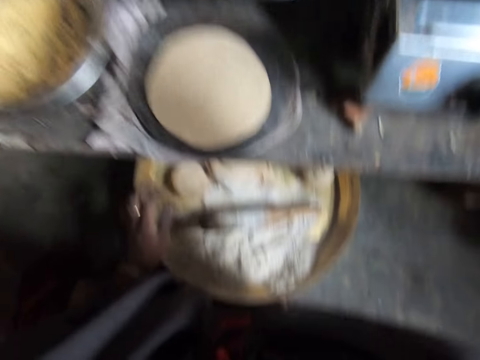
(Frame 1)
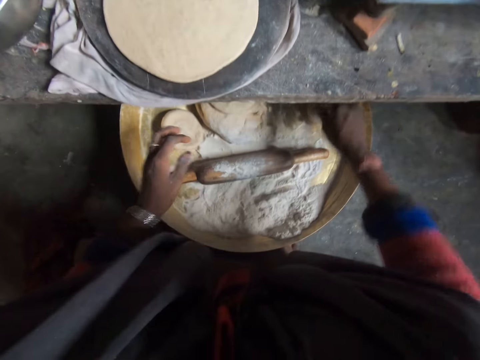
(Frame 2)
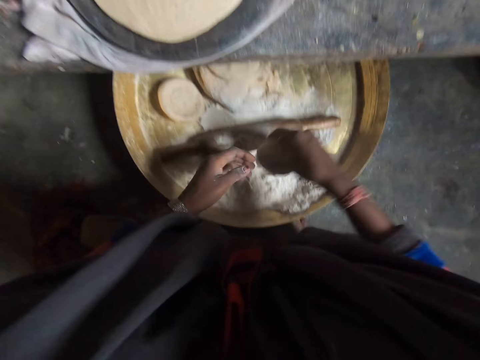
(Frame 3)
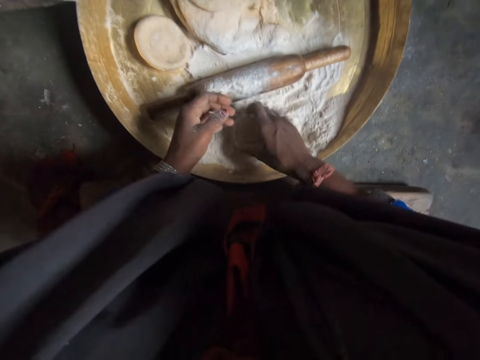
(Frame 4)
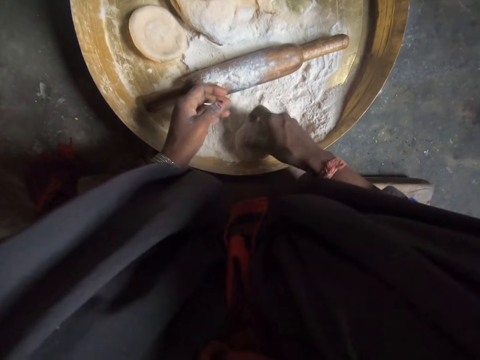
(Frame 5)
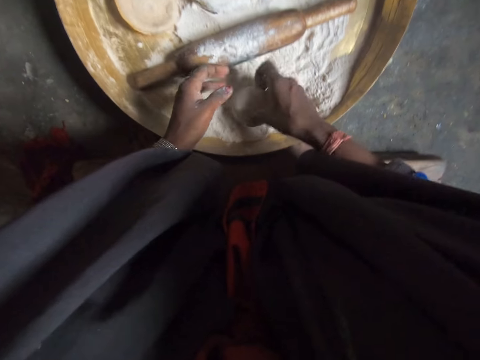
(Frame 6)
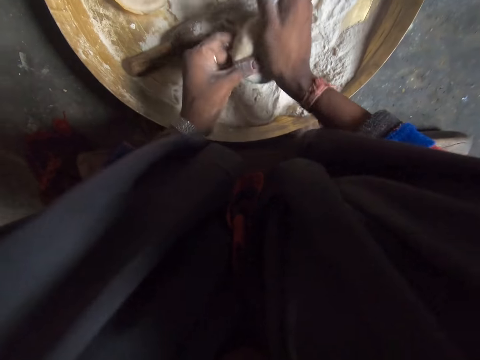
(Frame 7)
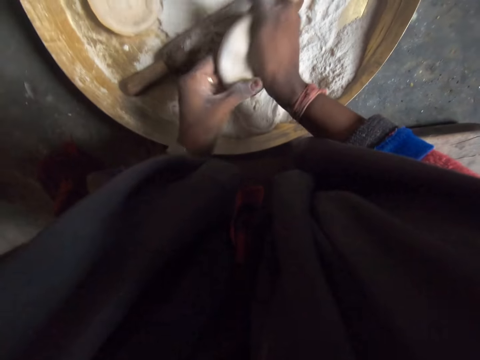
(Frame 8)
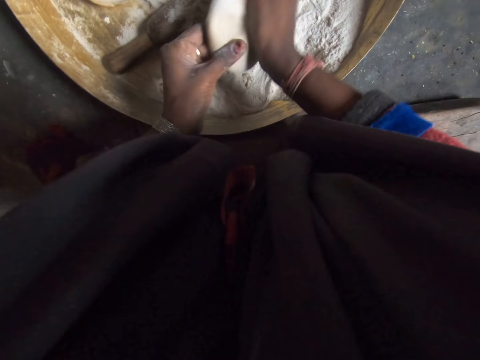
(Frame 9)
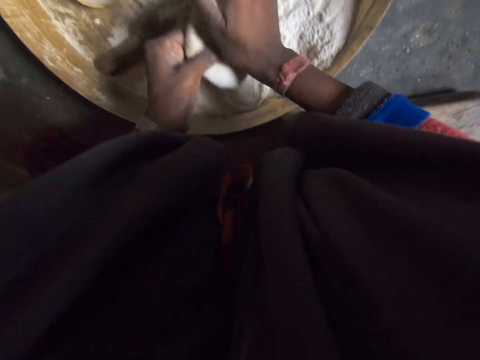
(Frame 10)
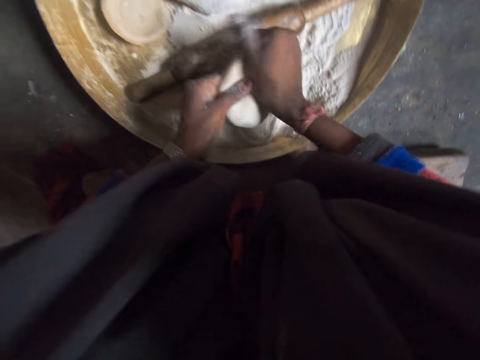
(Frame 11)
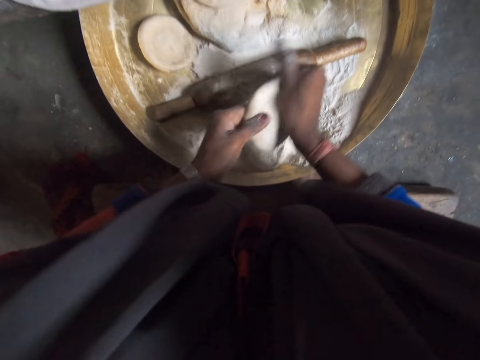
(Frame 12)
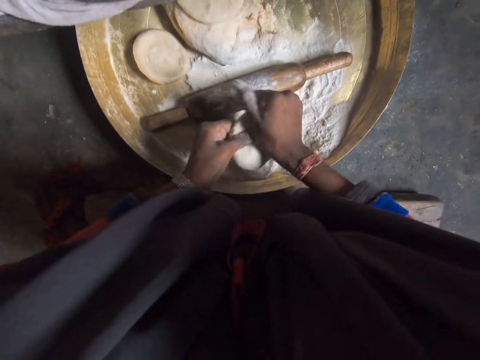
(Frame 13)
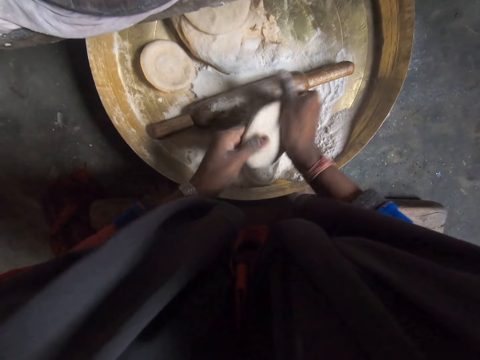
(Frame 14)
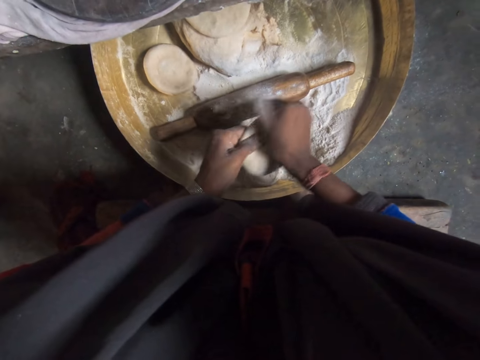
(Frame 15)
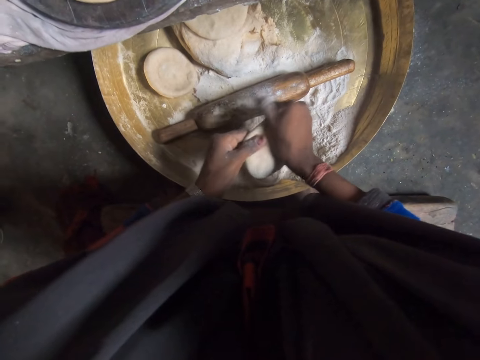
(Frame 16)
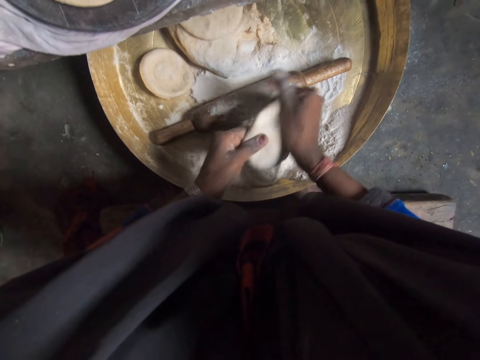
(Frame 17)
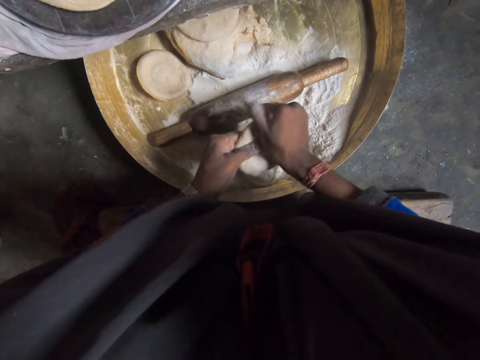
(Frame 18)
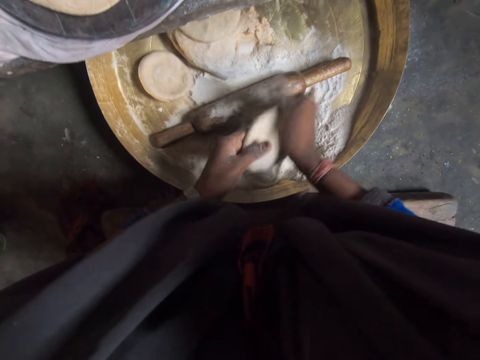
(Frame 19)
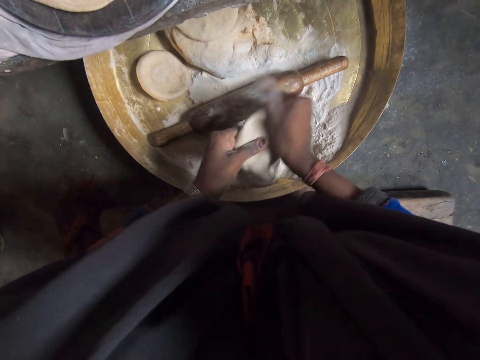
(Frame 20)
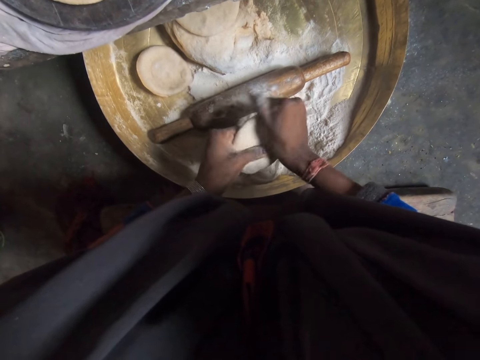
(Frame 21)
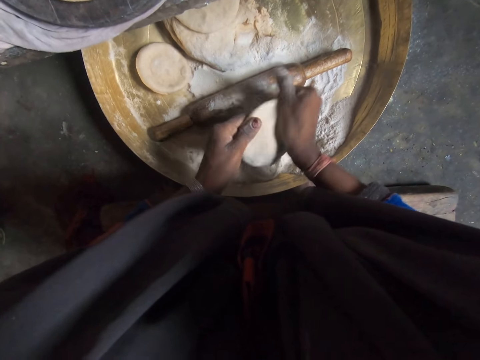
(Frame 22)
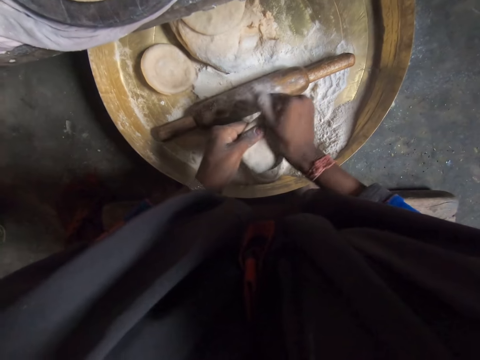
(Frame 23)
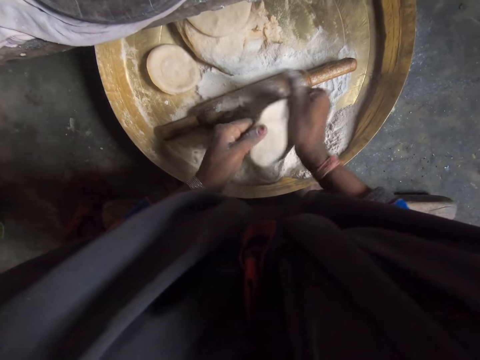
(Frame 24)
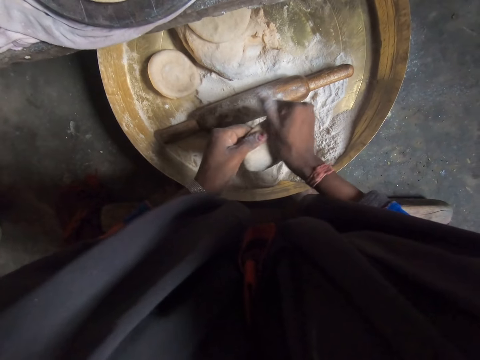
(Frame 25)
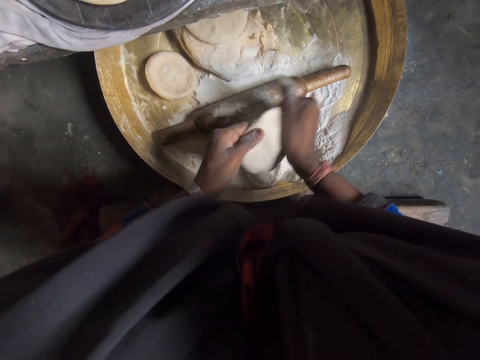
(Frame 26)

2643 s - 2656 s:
The camera wearer picks up a dough or dough ball with her right hand. She mixes the dough slightly with her hands. She rolls the dough ball in flour. She molds the dough ball. She flattens the dough with her hands.

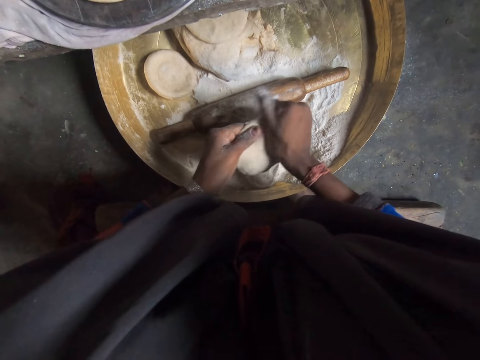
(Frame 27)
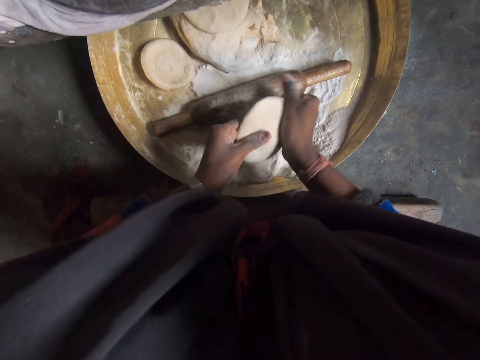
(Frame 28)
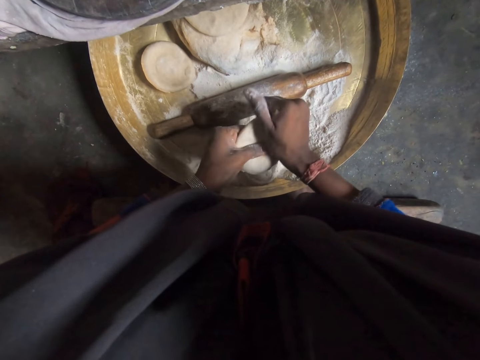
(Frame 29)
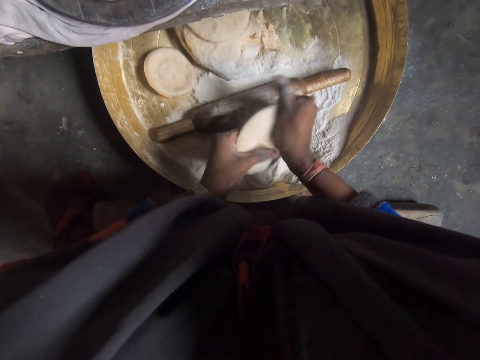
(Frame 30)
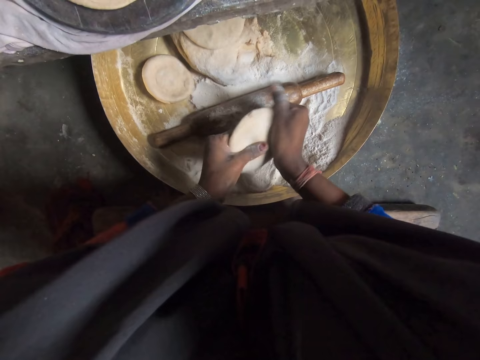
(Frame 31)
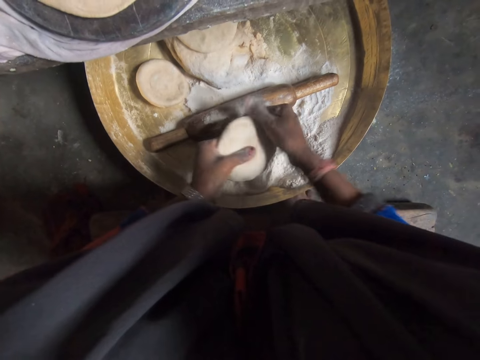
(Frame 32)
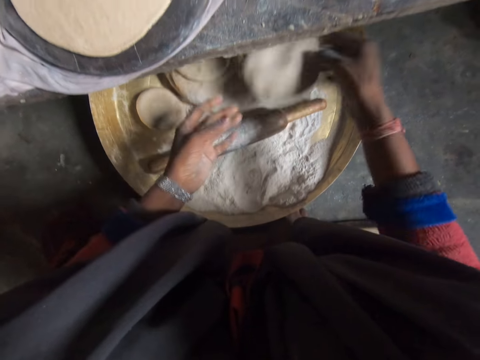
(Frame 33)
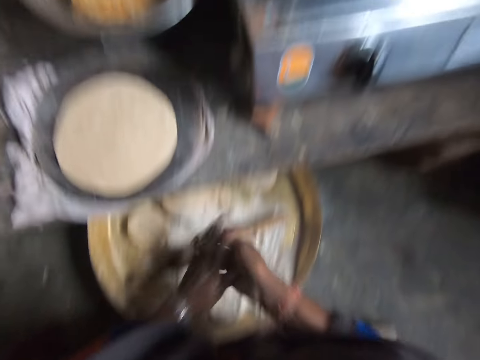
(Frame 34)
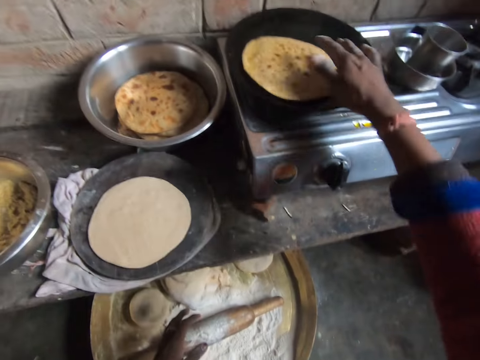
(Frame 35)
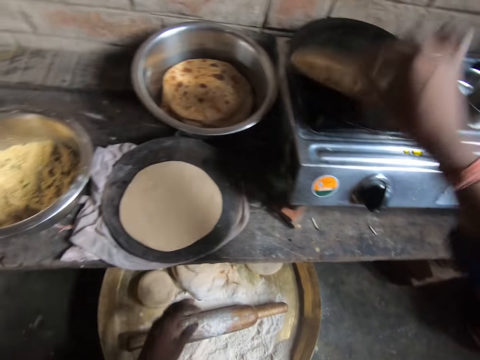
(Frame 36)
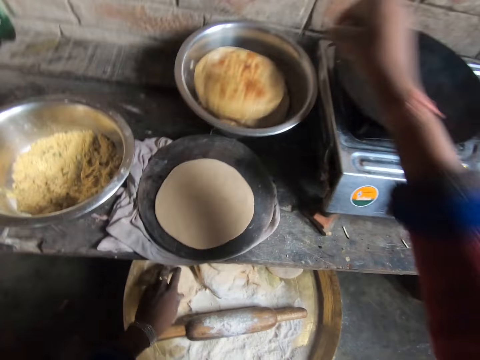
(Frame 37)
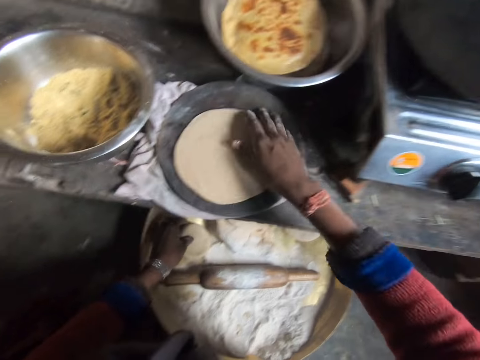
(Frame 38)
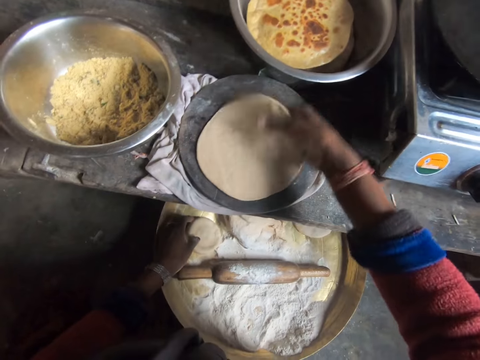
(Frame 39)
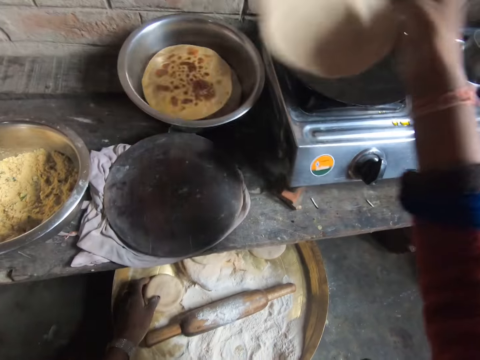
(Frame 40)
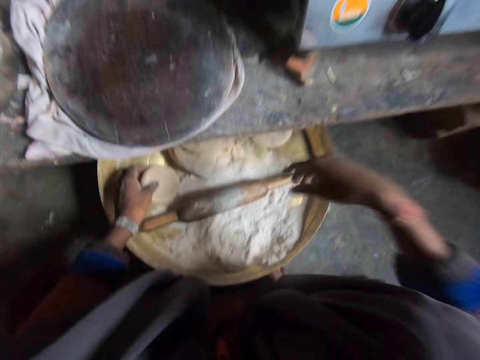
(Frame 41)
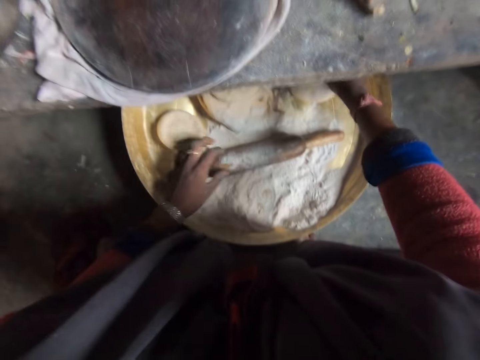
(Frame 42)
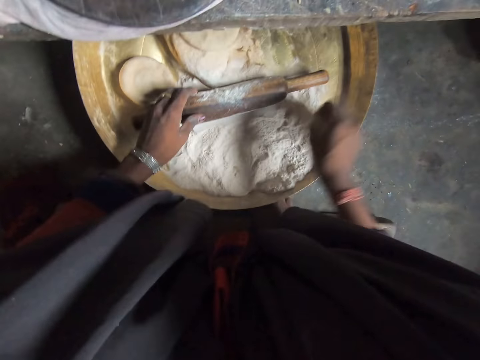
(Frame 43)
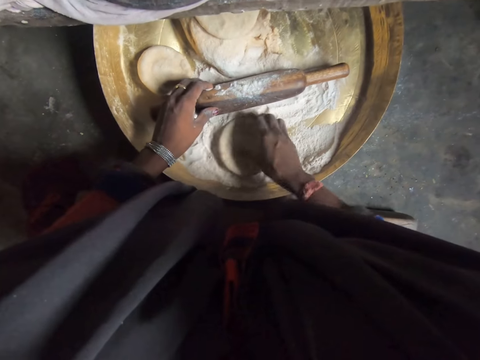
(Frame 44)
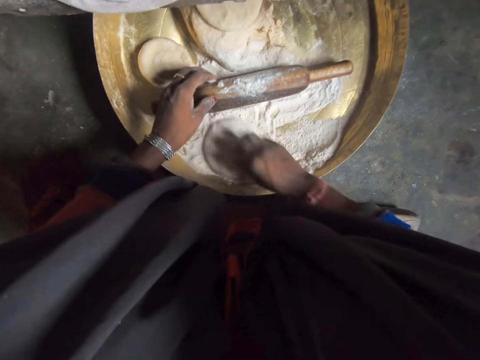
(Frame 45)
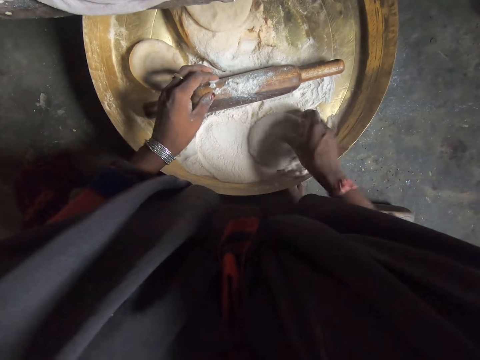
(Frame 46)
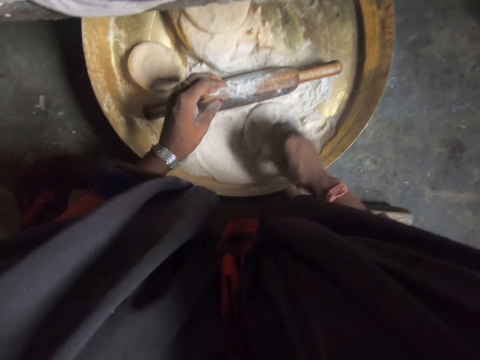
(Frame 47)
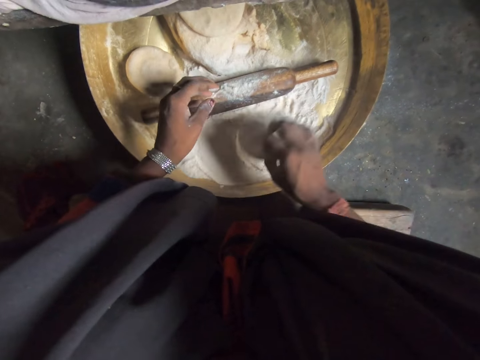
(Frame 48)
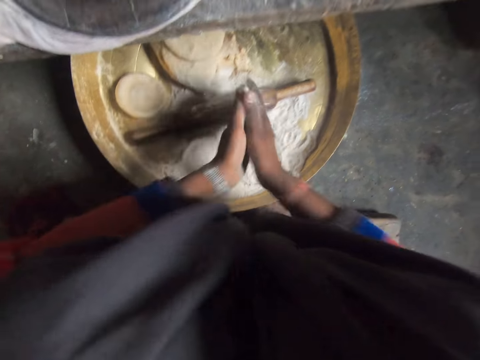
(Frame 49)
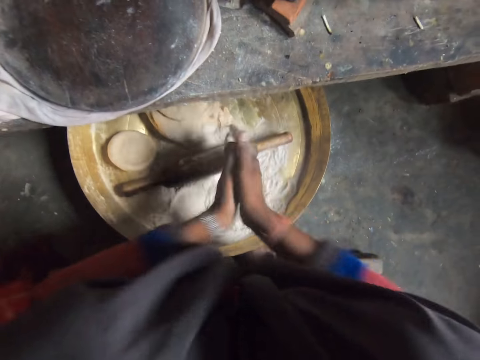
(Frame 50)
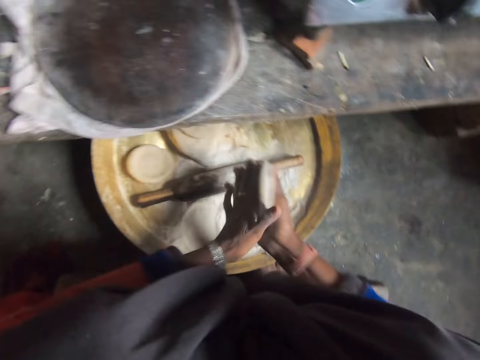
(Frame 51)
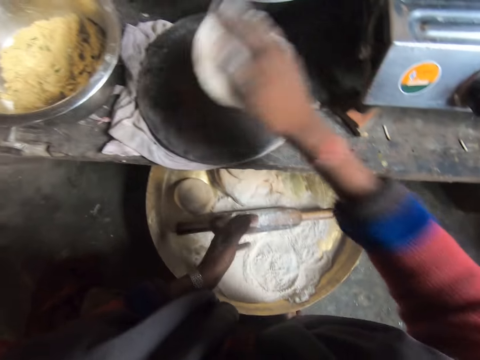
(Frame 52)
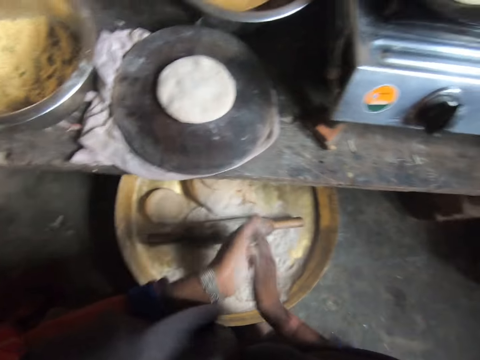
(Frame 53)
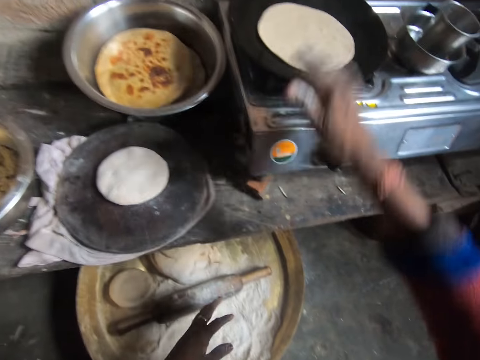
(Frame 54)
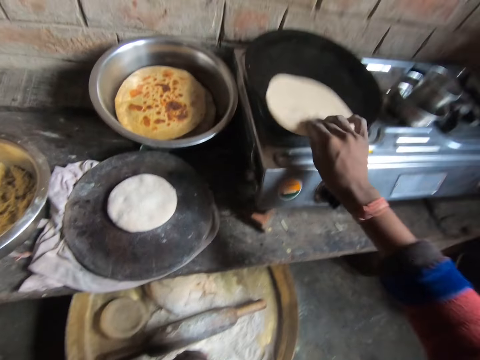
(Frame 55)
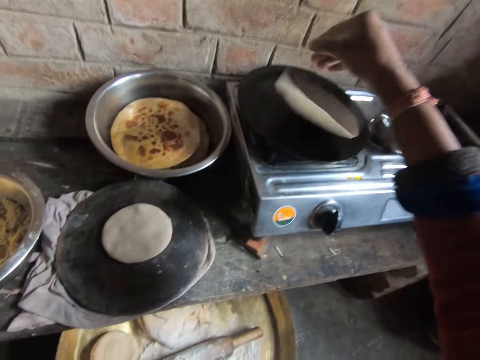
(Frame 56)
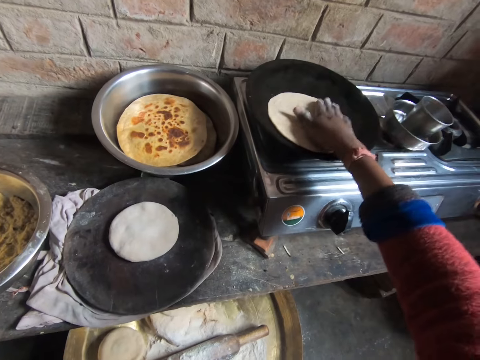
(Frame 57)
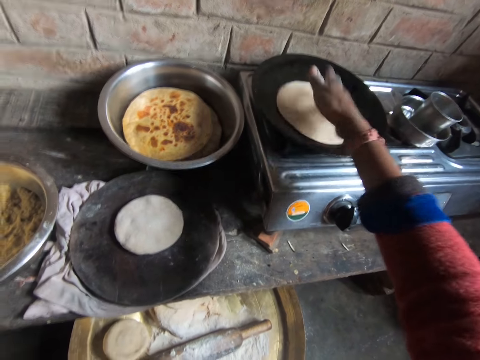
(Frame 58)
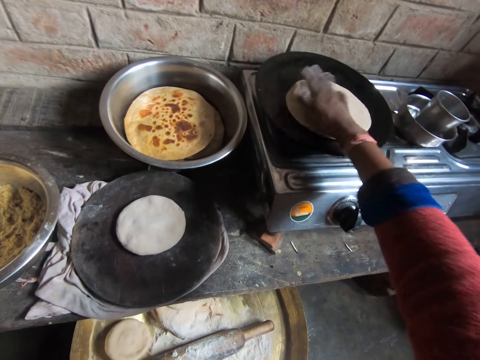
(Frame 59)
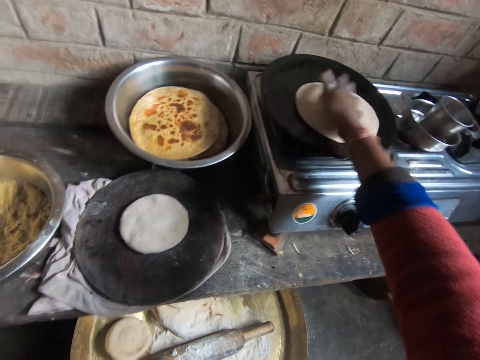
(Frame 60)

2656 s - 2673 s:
The camera wearer drops the dough in the tray. She dusts her hands. She removes the pancake or flat bread from the pan with her right hand. She drops the pancake in the bowl containing the other pancakes with her right hand. She picks up the flattened dough from the rolling board with her right hand. She drops the dough in the pan on the gas cooker. She picks up the dough or dough ball in the bowl with her right hand. She rolls the dough ball in flour. She mixes the dough with flour with her hands. She flattens the dough with her hands. She claps the dough ball. She places the dough on the rolling board with her right hand. She dusts her hands. She claps her hands. She checks the pancake in the pan with her right hand. She rotates the flat bread.
